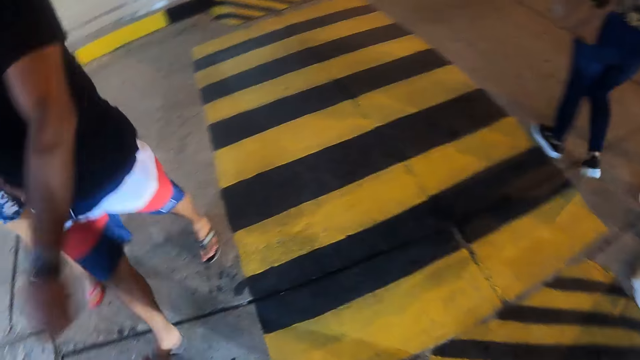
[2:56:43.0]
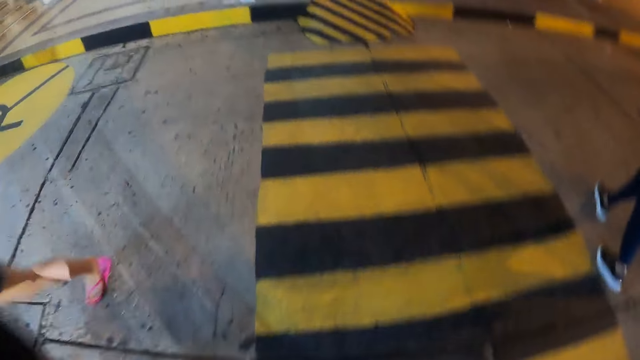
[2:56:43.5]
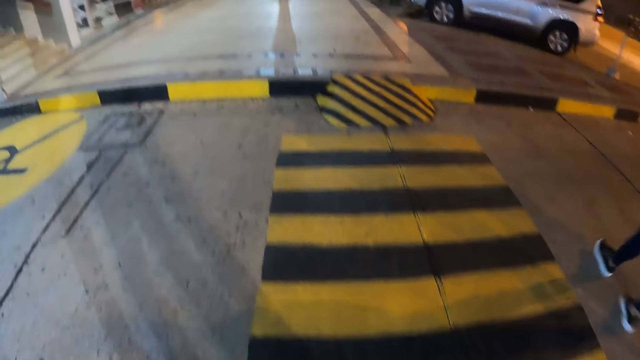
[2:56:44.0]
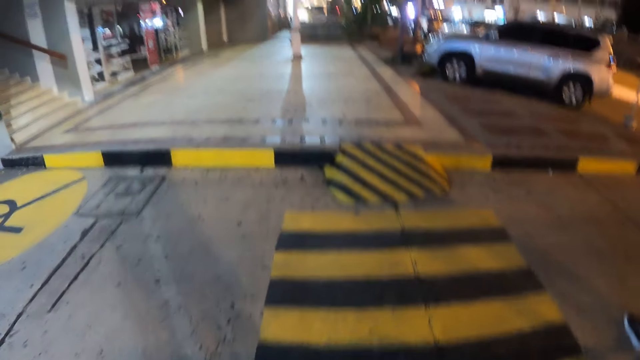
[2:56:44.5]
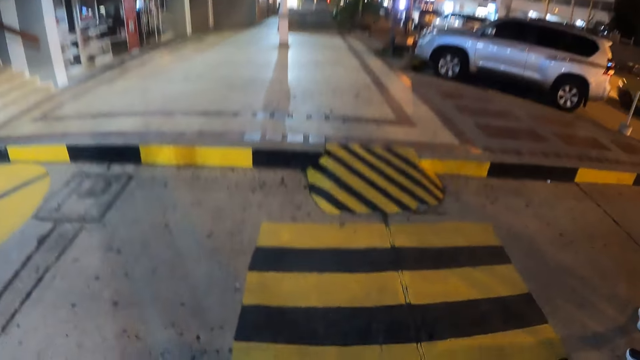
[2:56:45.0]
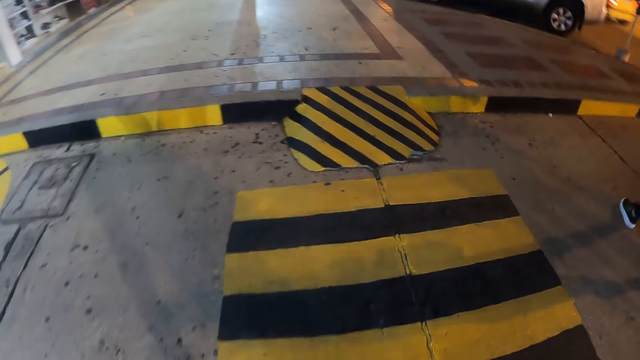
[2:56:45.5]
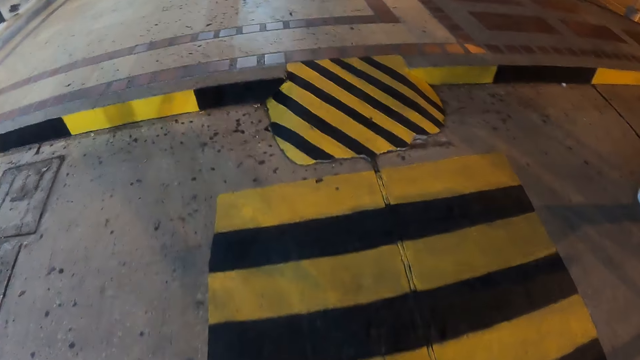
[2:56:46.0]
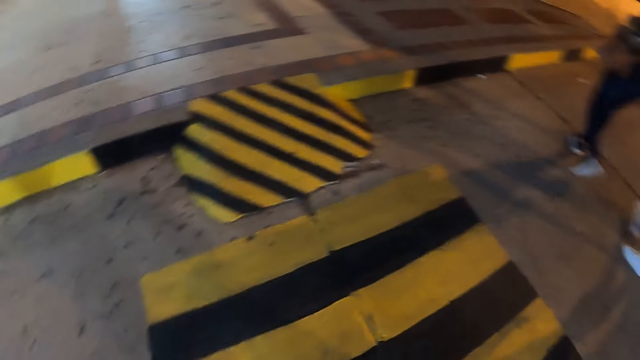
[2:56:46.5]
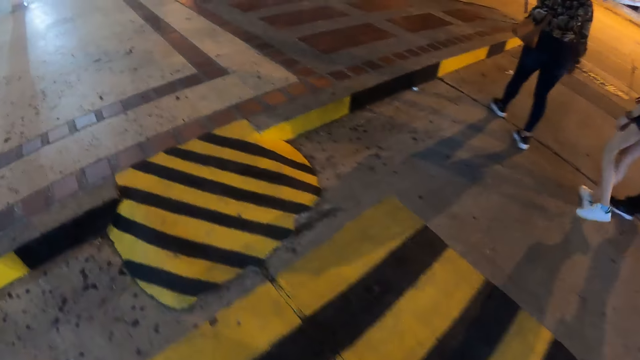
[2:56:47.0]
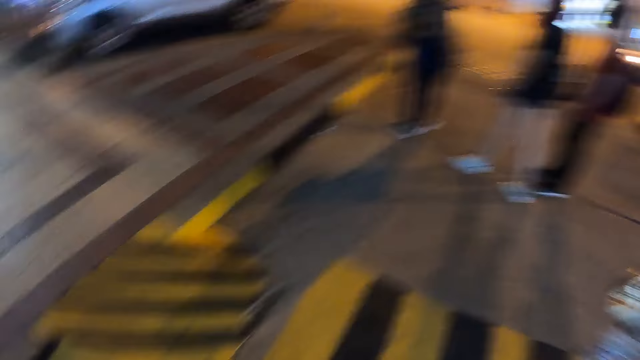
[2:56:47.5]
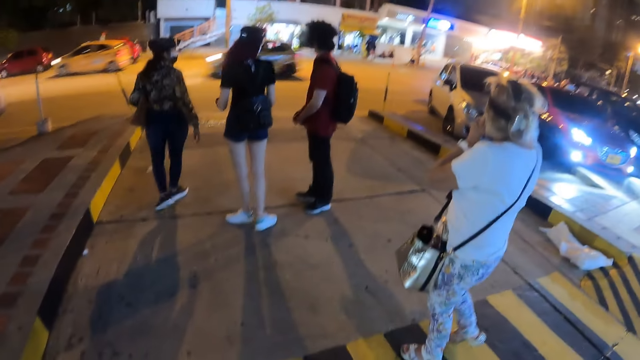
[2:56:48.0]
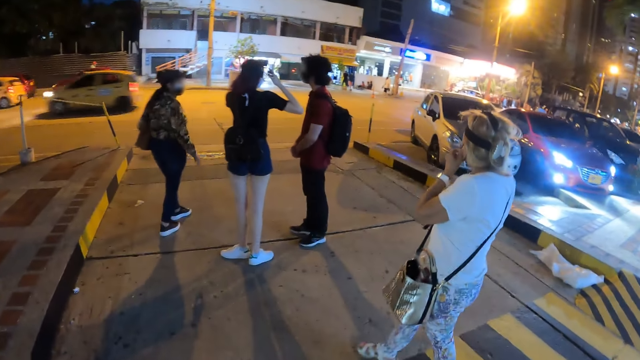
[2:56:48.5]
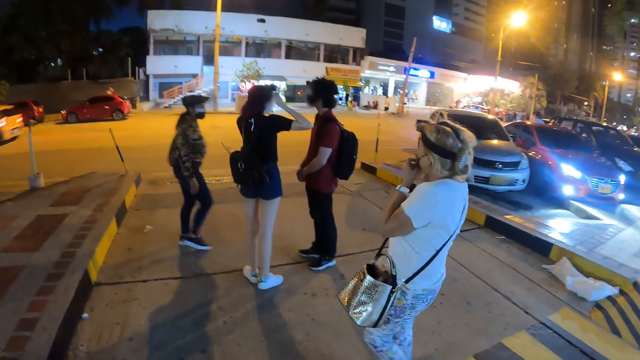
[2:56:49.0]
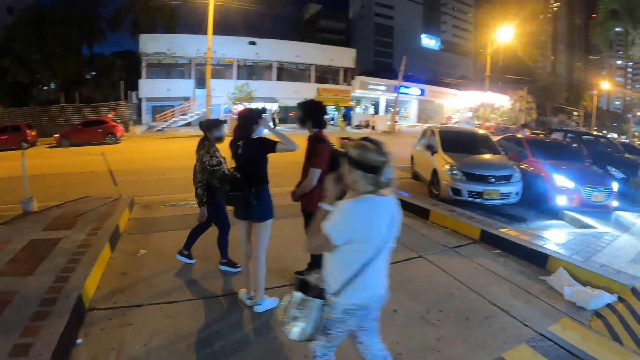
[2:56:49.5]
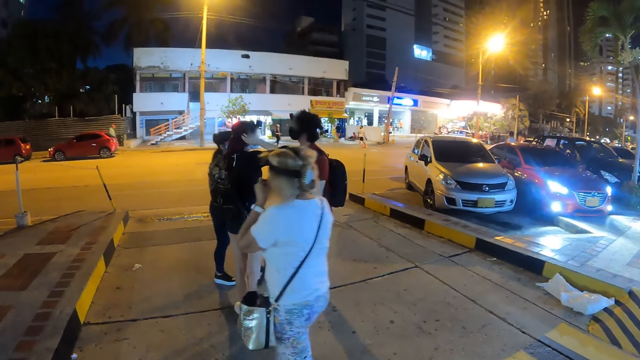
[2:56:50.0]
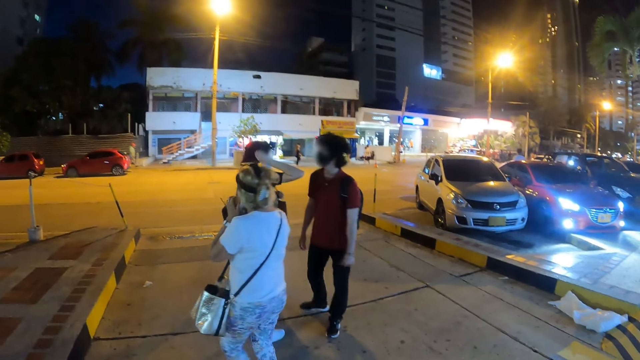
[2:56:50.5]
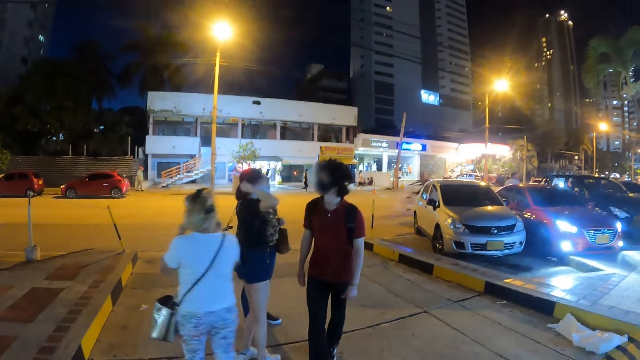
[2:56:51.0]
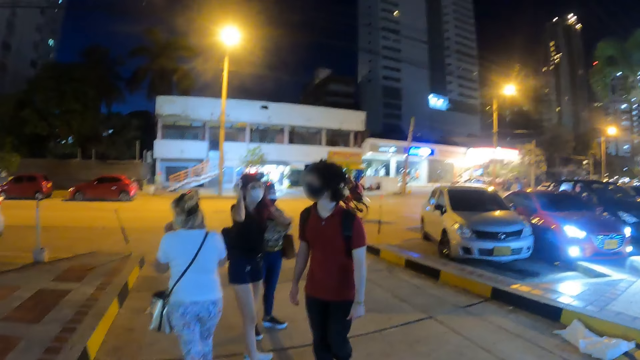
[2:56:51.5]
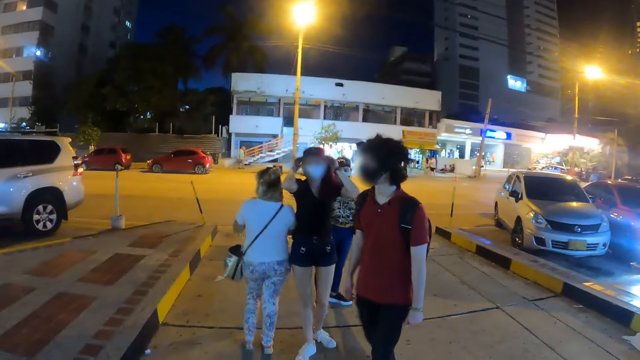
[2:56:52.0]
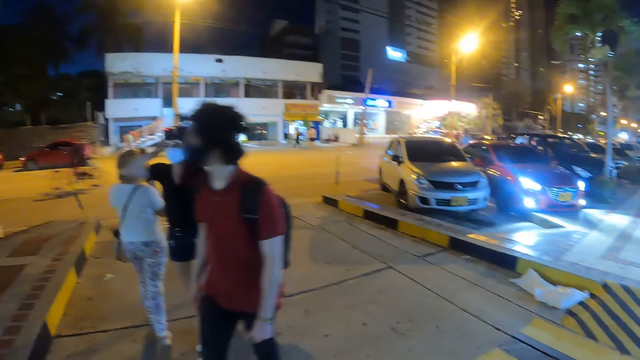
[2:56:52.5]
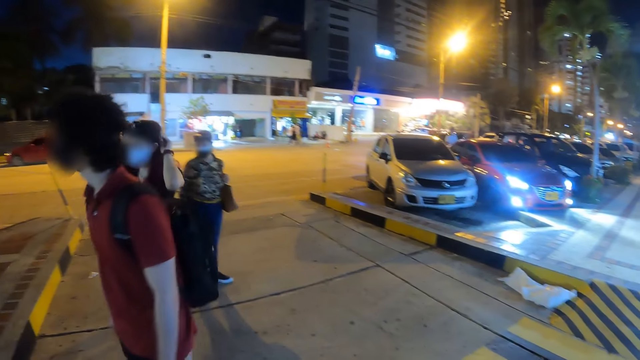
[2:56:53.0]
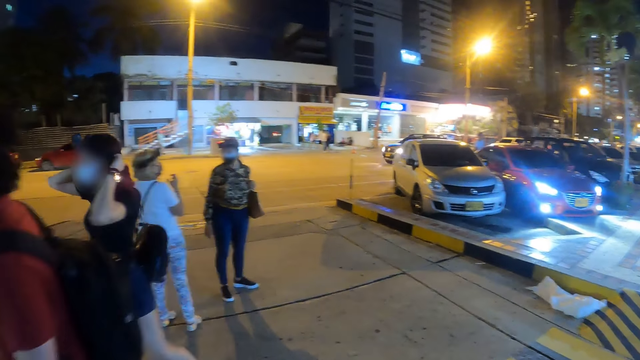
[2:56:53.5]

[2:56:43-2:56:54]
The camera wearer stares at the road. They stop on the street. A lady touches the facemask. Another lady touches the camera. A third lady walks in the street. A man walks in the street. The second lady walks in the street.

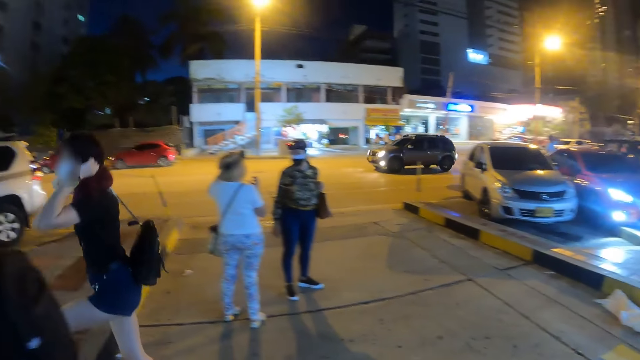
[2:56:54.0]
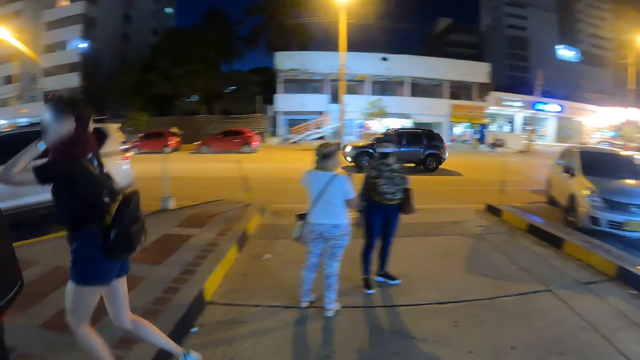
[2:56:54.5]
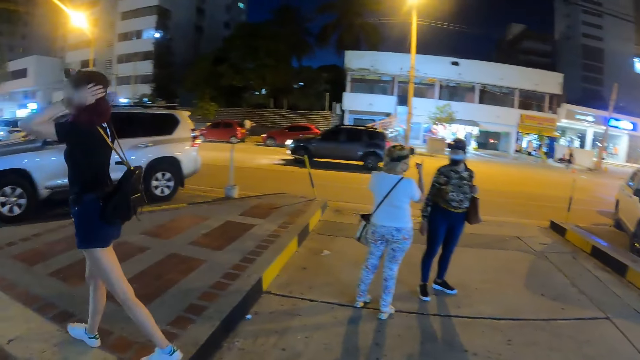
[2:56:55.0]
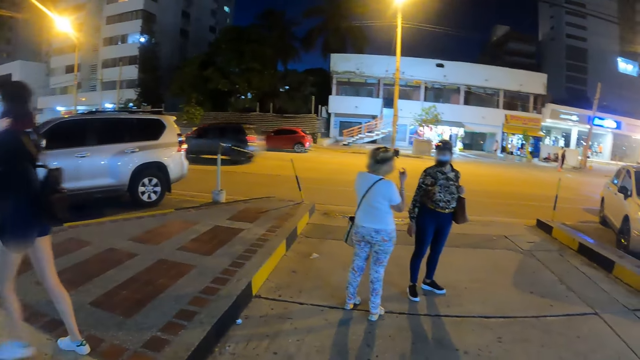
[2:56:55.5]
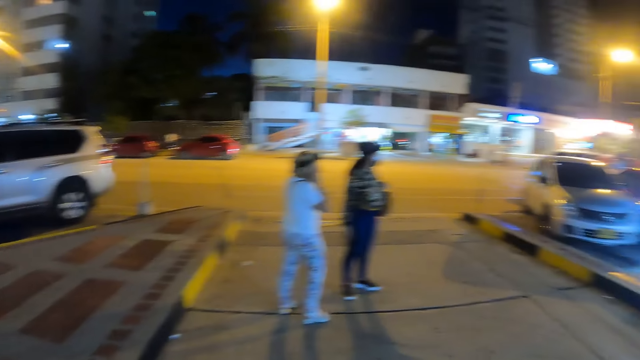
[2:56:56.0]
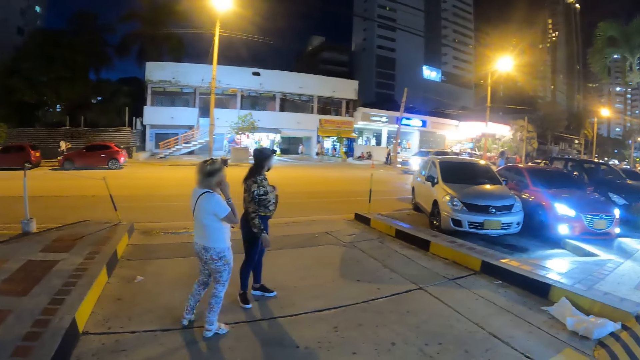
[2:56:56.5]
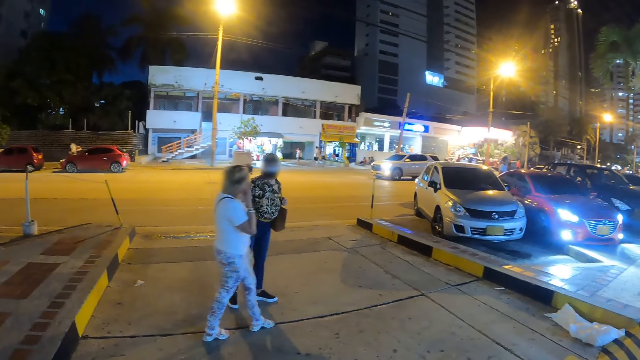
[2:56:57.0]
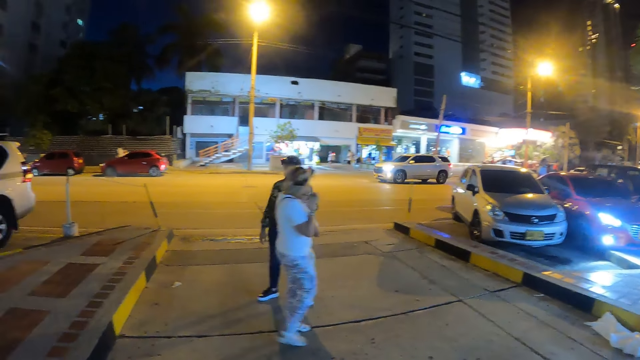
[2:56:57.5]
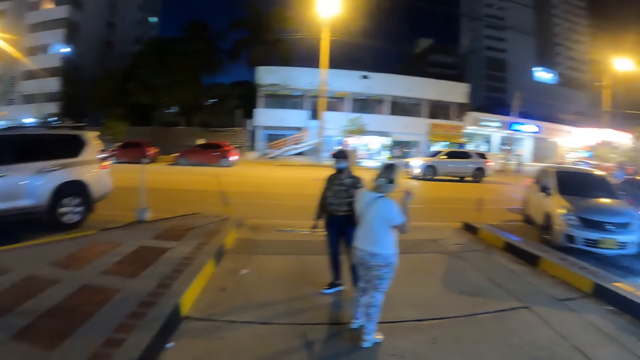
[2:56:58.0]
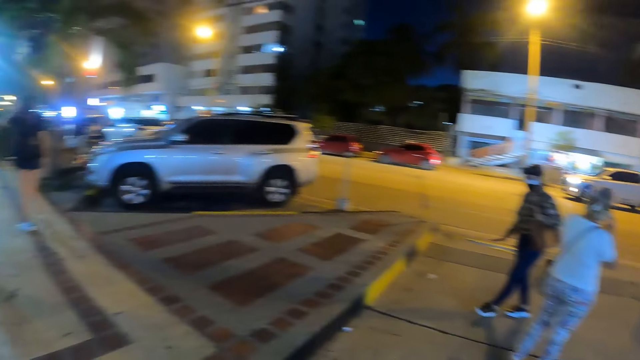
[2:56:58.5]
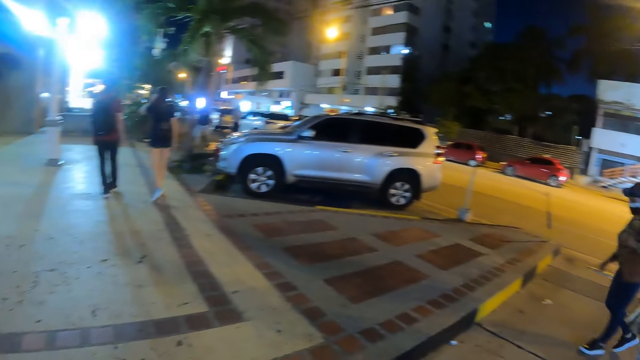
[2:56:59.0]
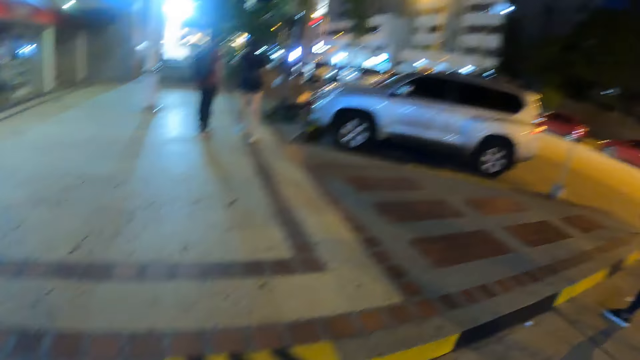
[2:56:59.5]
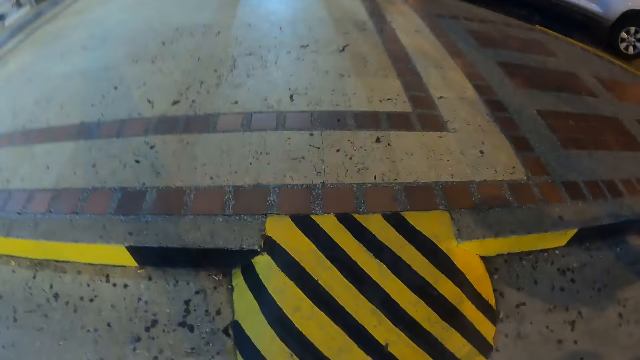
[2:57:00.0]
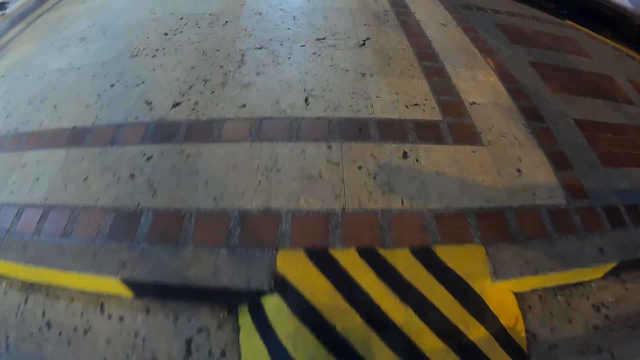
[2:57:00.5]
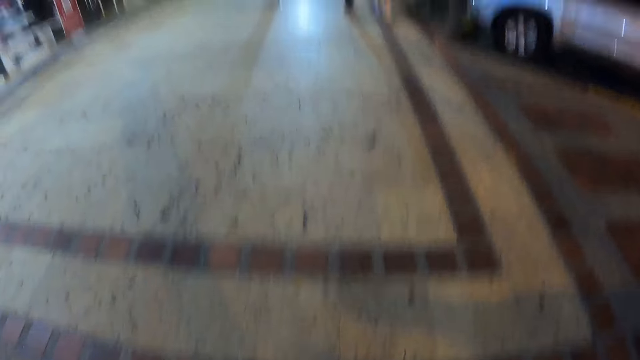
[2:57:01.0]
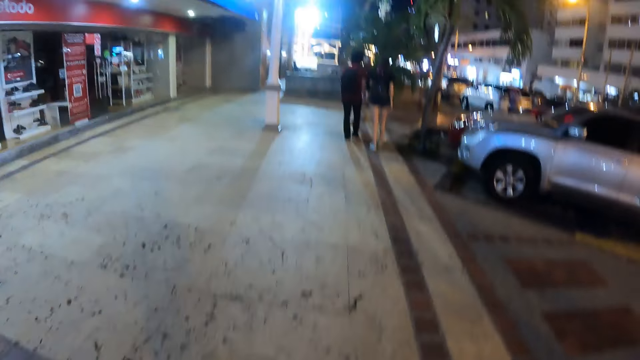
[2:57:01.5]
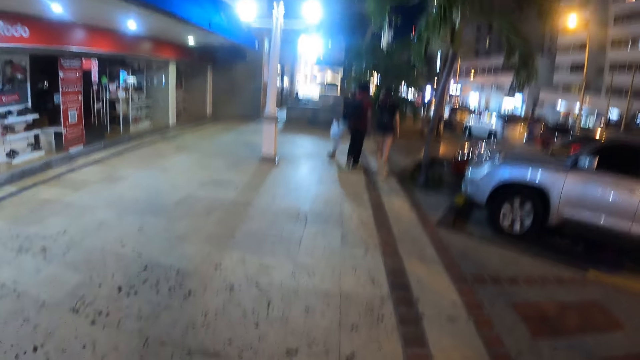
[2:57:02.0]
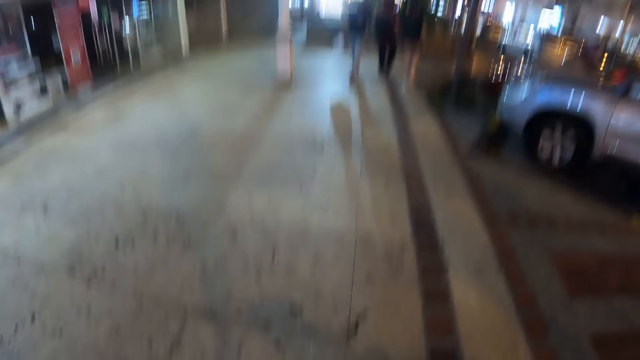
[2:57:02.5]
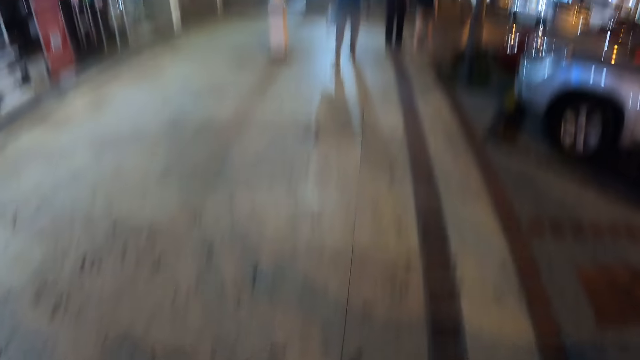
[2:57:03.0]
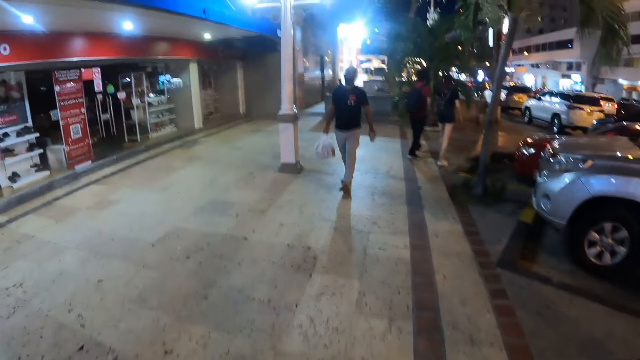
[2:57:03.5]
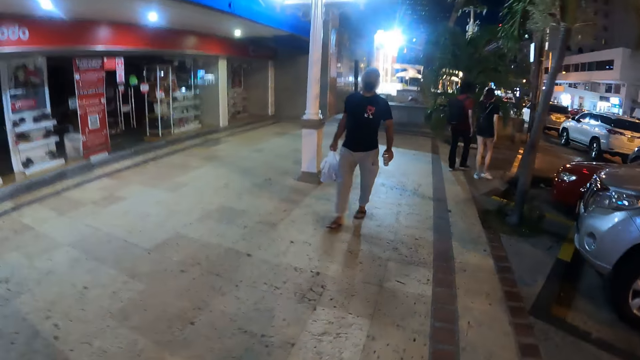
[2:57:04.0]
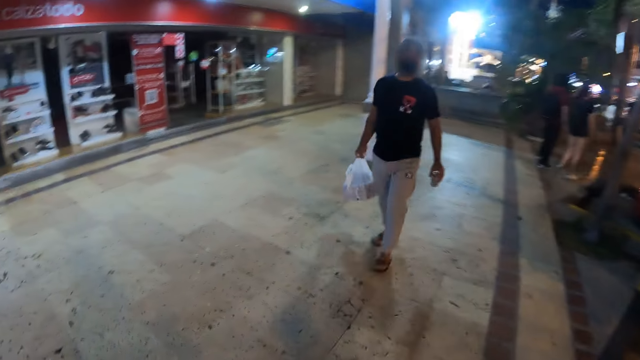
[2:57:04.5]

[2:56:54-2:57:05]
A lady interacts with another lady. The camera wearer stares at the vehicles. They walk in the street.
